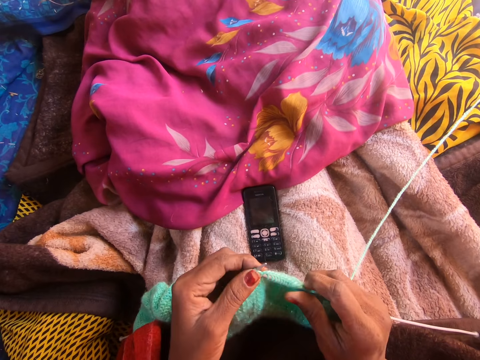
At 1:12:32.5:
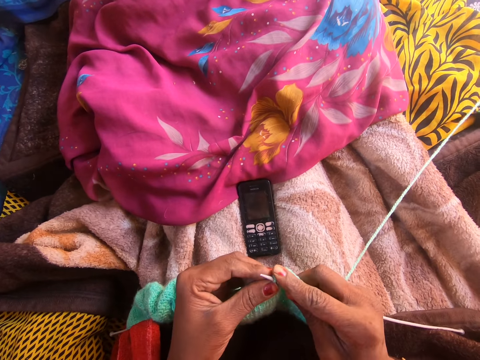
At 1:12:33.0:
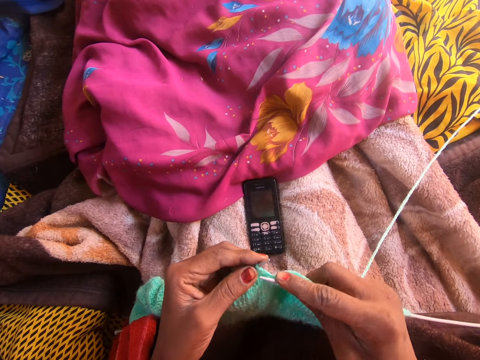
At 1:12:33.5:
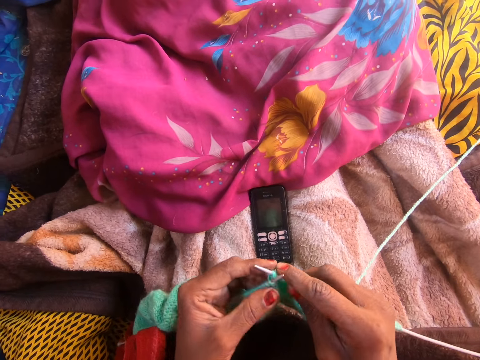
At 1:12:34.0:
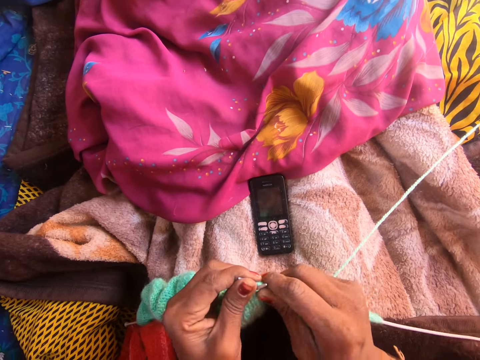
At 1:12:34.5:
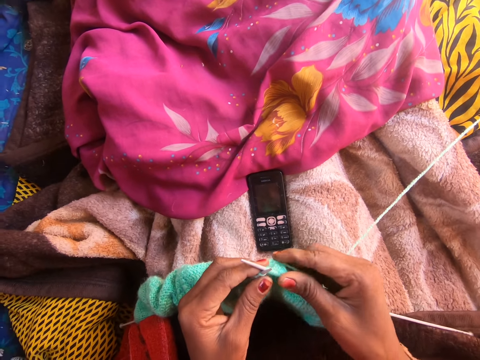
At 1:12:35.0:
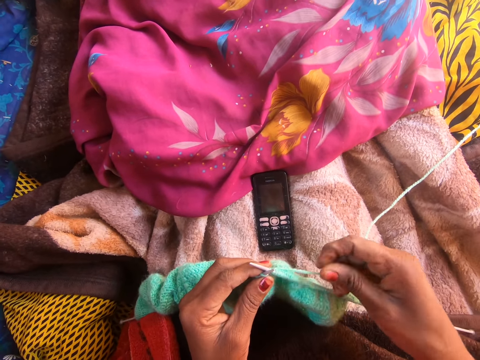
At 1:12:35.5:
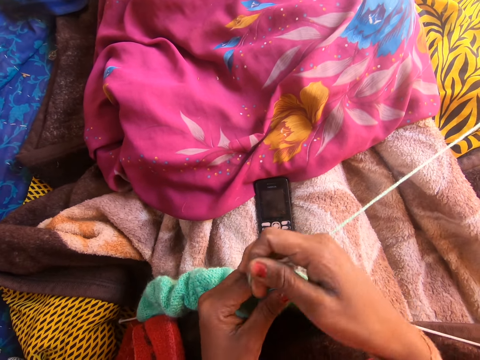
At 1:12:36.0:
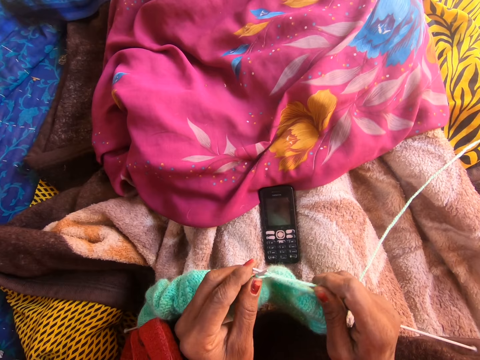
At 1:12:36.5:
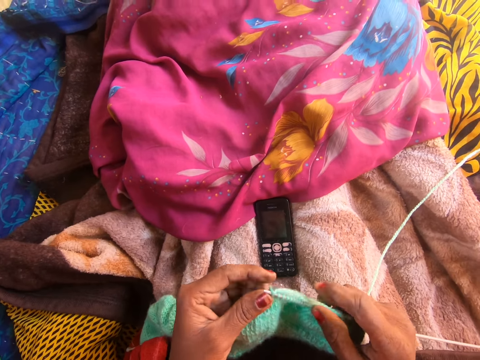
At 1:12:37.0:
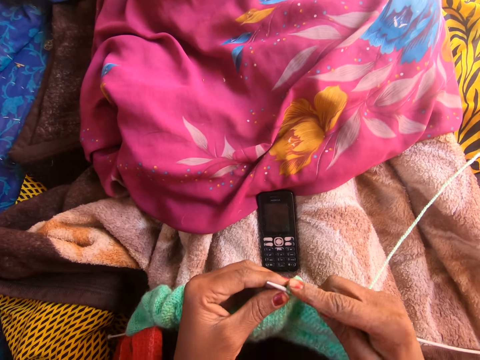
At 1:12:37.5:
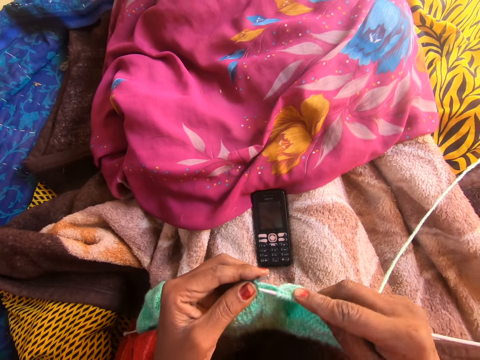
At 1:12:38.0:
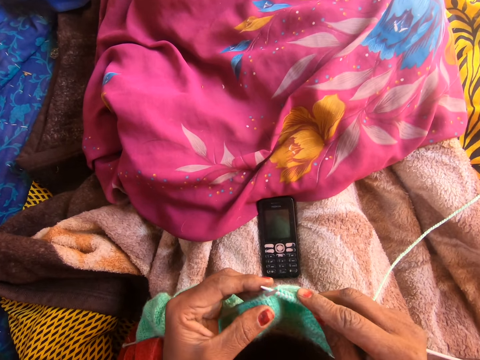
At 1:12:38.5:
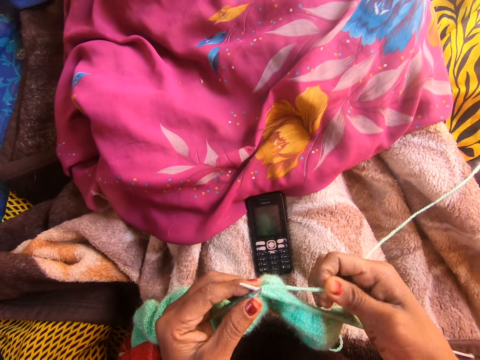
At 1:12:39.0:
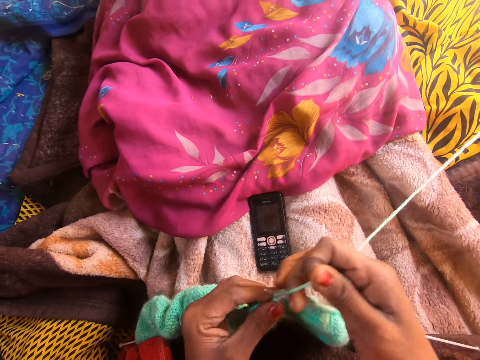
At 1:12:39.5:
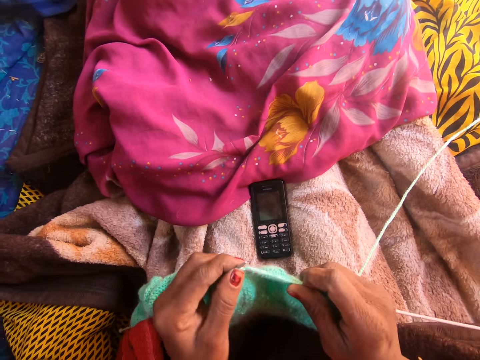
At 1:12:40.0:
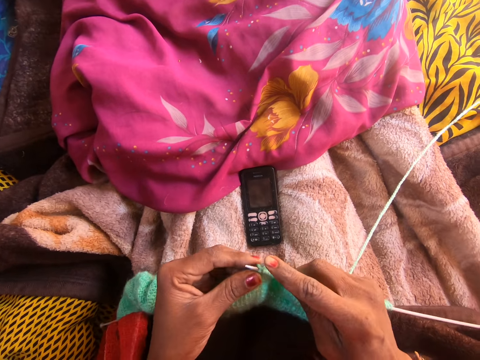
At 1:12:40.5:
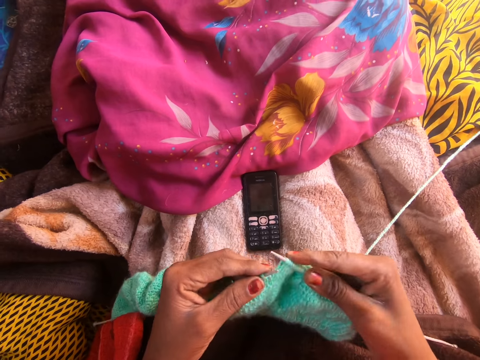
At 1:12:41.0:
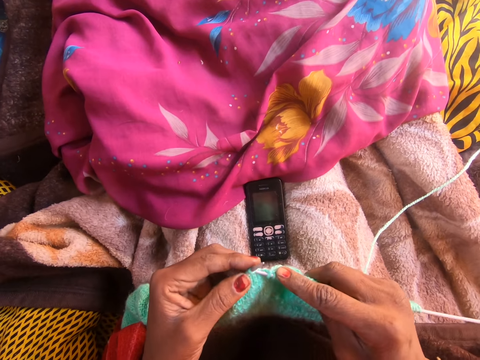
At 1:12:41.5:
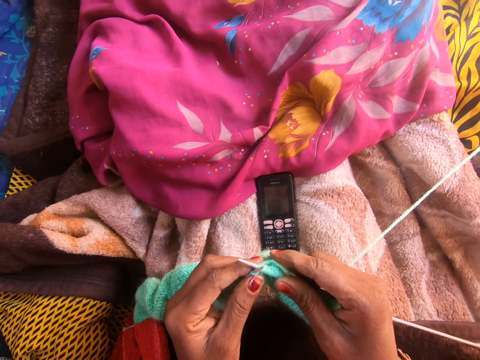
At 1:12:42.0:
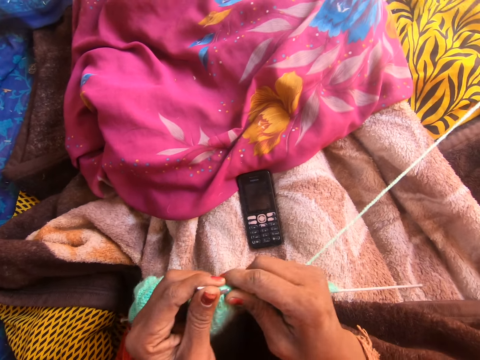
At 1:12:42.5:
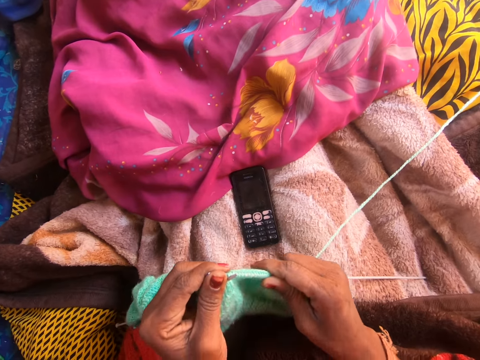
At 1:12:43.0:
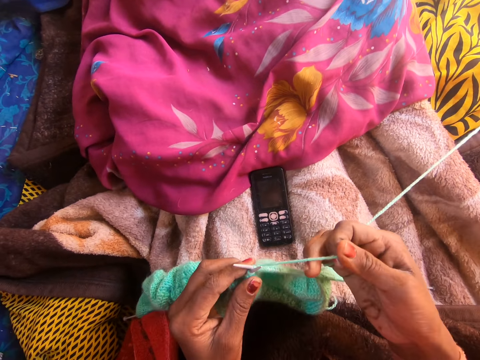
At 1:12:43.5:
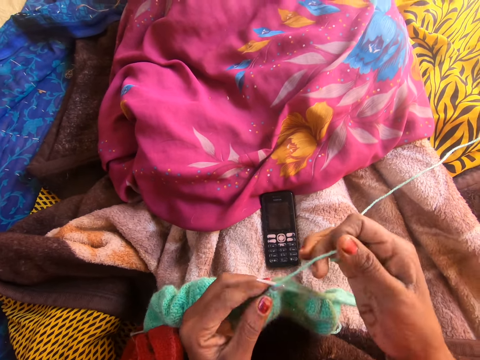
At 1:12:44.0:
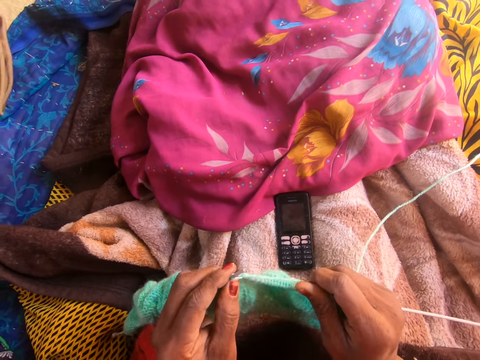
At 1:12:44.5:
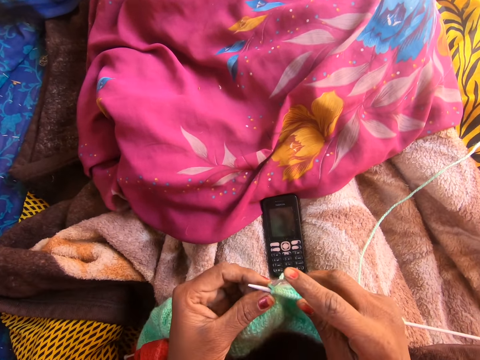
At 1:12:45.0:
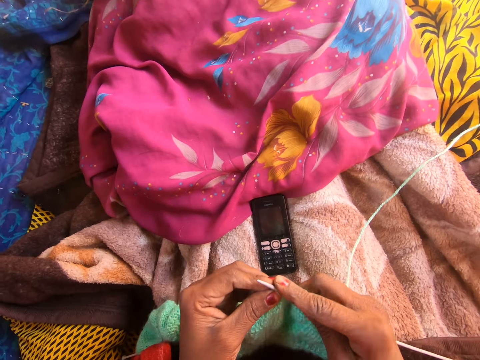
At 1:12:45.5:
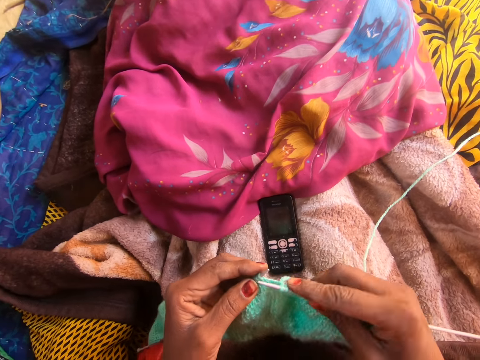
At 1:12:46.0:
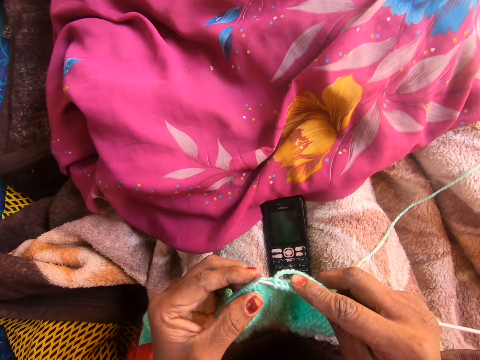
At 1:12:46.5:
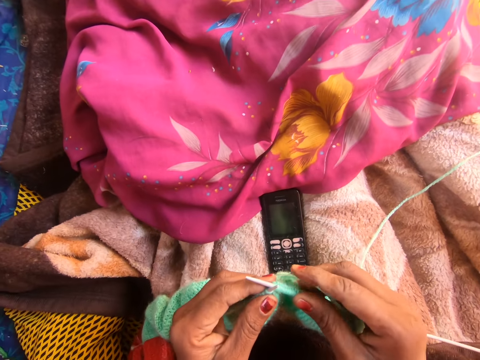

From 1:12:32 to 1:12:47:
The camera wearer adjusts the yarn along the first knitting pin with her right hand. She knits the yarn with the knitting needle. She adjusts the yarn along the first knitting pin with her right hand.

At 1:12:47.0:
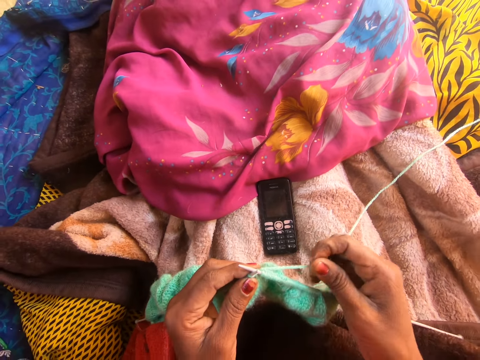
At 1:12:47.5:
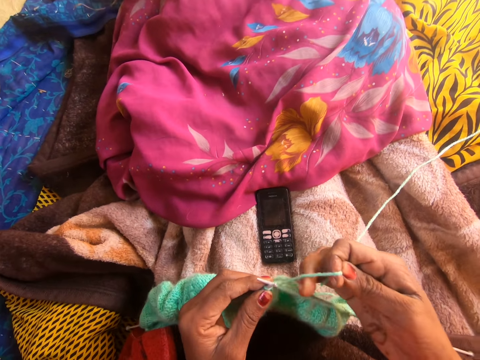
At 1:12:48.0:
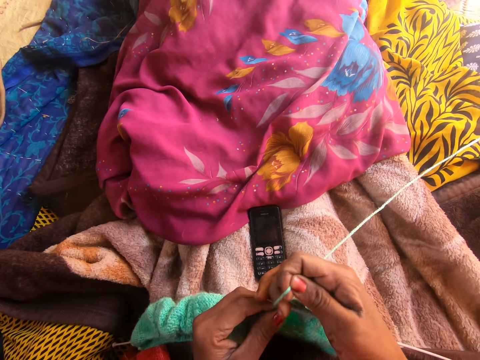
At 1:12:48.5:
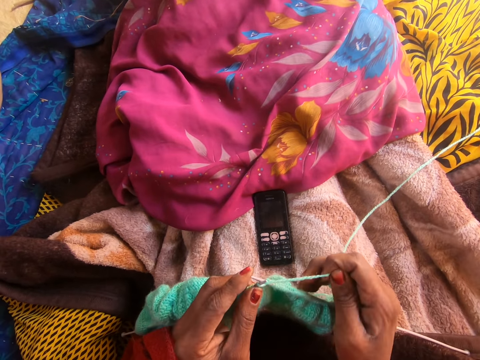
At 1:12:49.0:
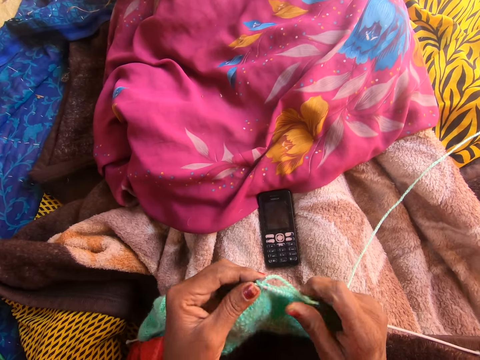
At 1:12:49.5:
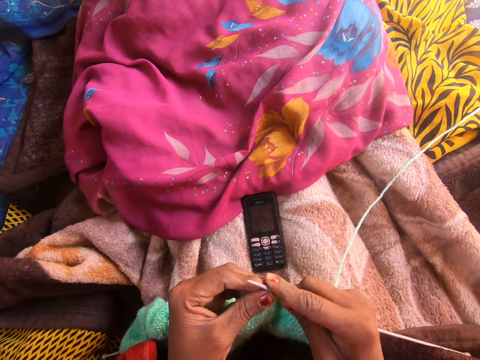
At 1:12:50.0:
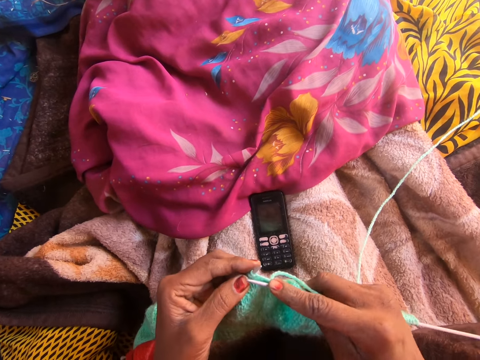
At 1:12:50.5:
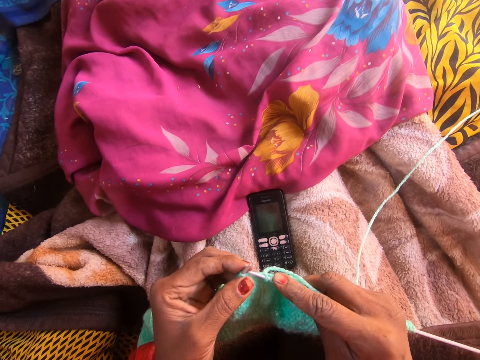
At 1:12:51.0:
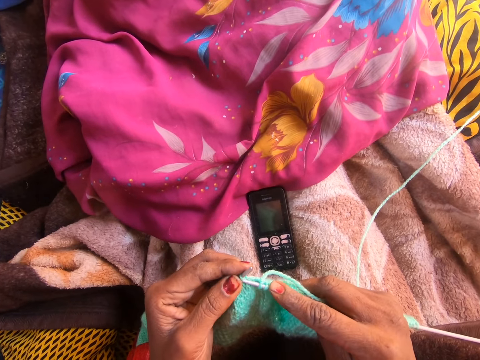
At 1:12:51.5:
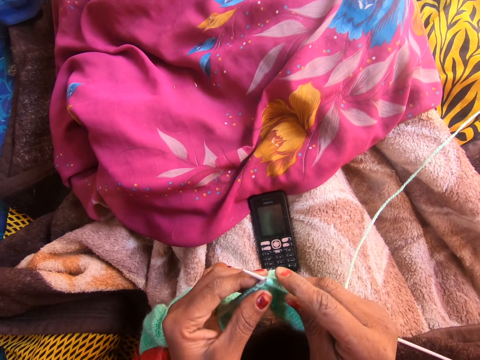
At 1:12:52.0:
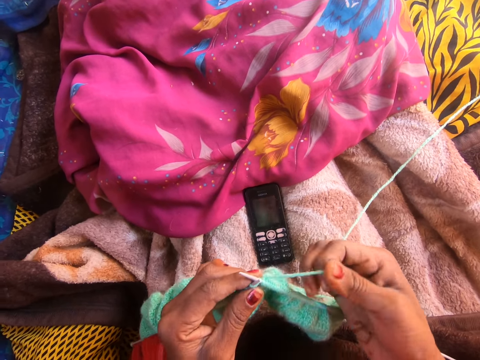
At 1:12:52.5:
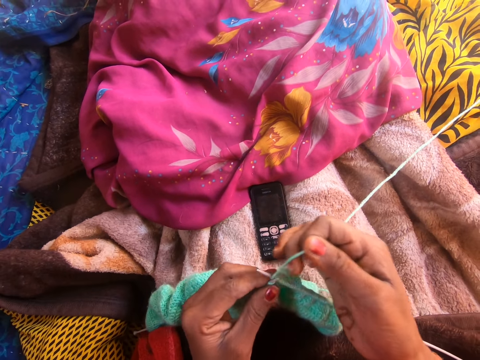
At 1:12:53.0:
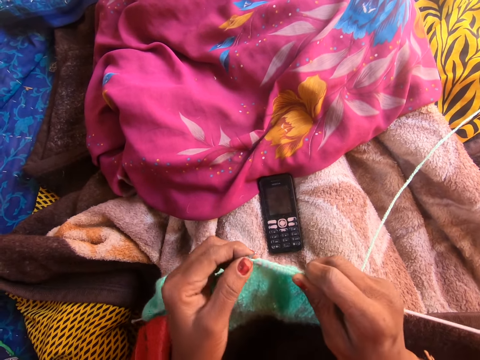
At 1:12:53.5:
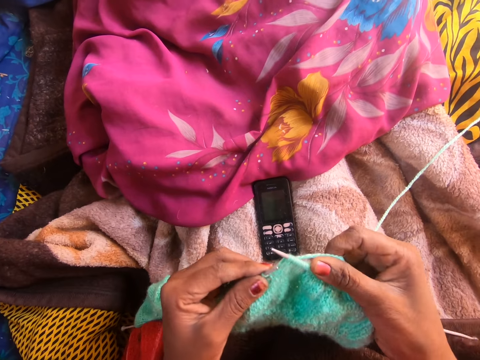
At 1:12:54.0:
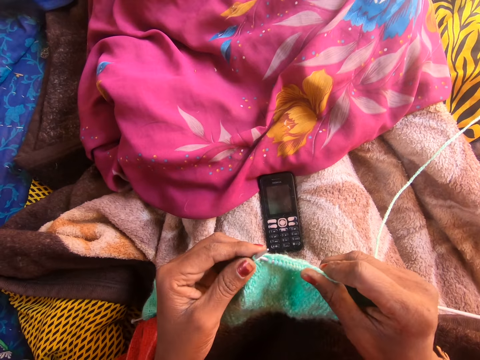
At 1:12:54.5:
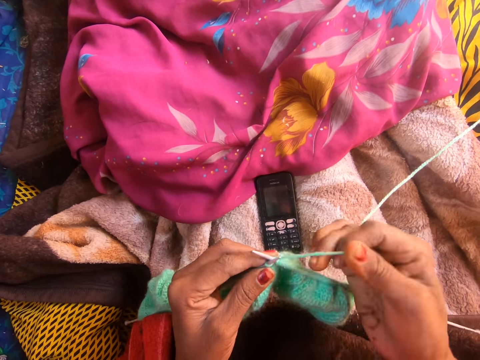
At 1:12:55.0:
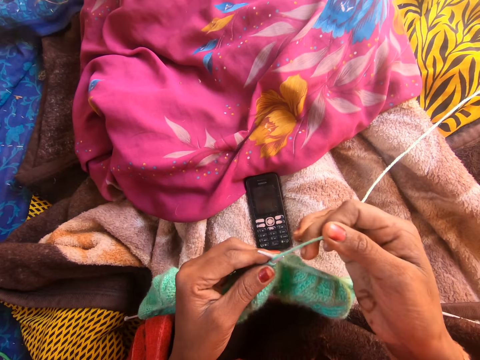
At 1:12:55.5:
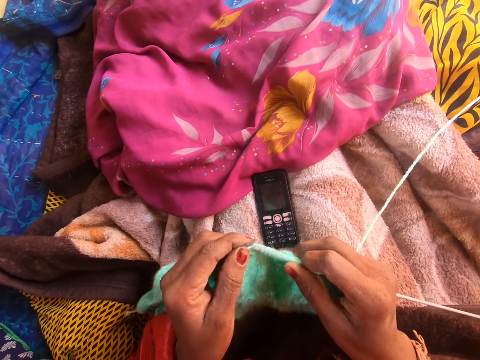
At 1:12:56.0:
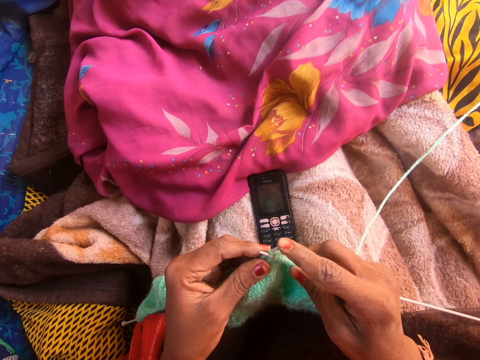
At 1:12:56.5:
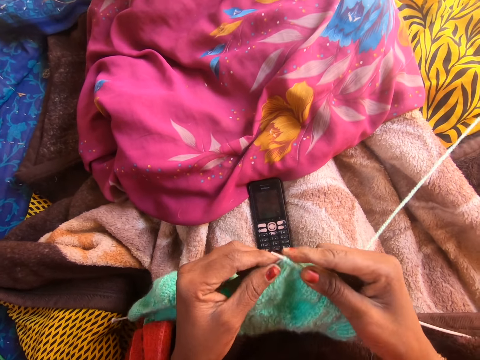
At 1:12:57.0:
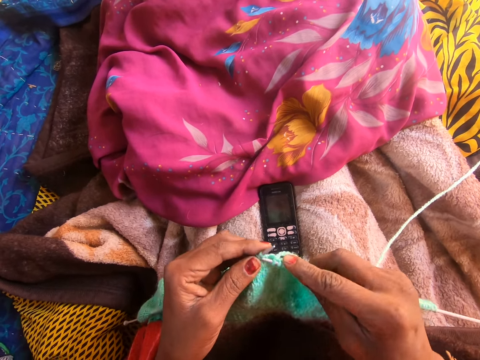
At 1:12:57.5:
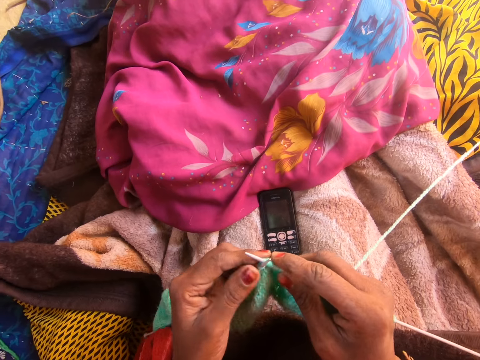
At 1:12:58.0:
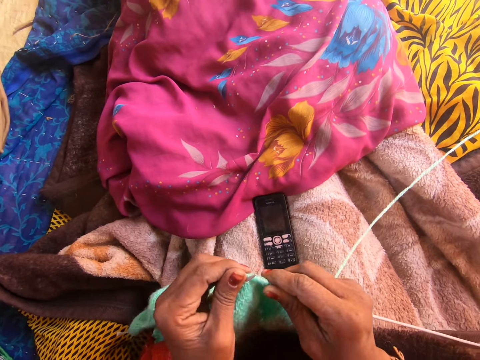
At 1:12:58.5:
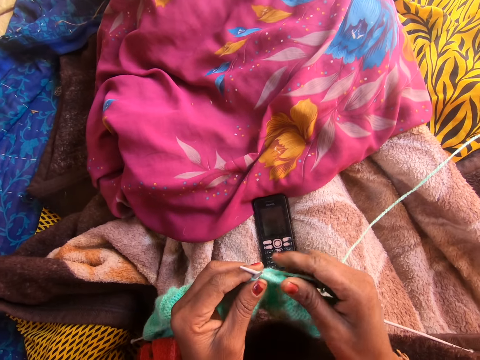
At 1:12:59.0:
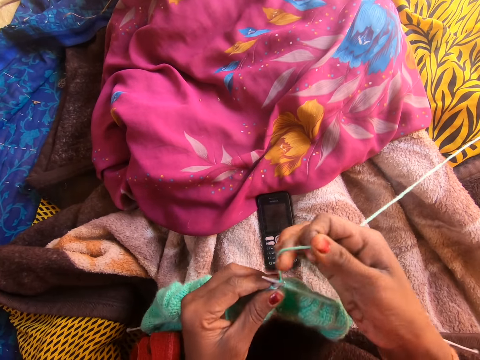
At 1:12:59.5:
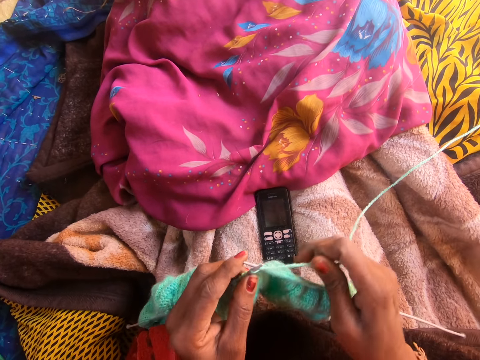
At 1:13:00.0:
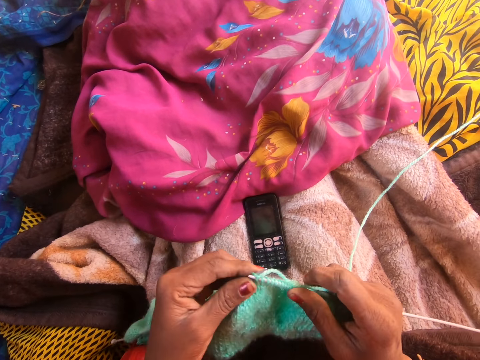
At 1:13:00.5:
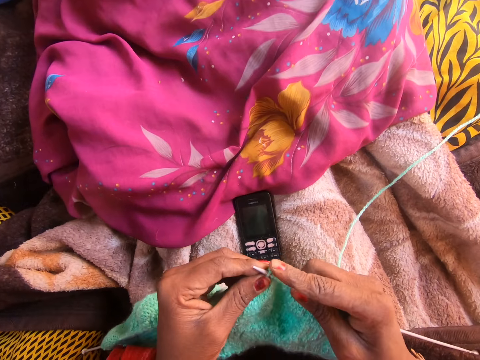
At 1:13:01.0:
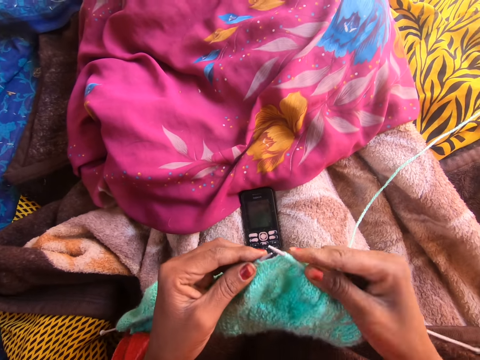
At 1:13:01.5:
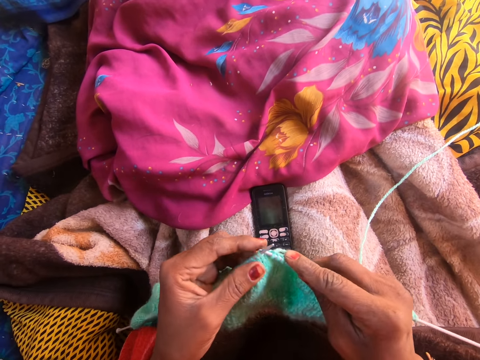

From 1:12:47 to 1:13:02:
The camera wearer talks on the phone with a person. She adjusts the yarn along the first knitting pin with her right hand.
